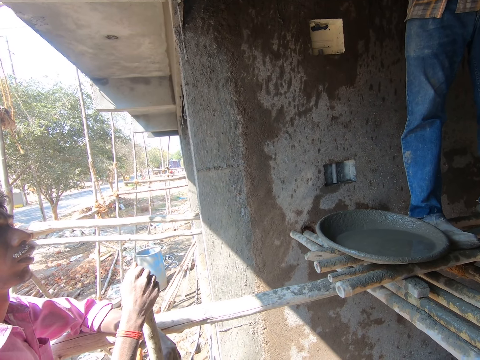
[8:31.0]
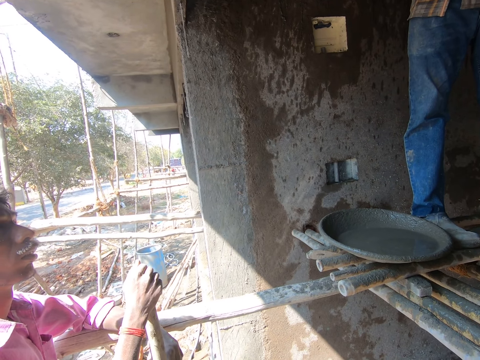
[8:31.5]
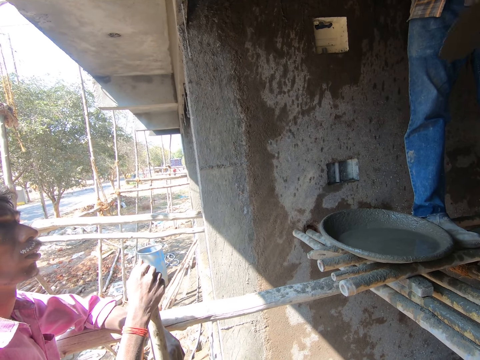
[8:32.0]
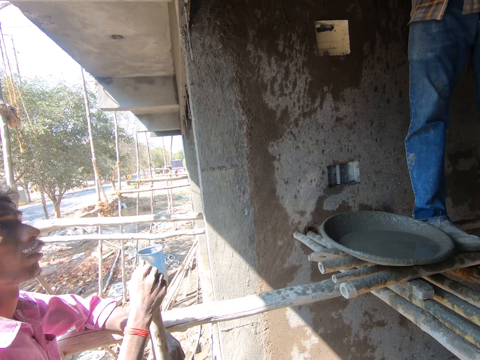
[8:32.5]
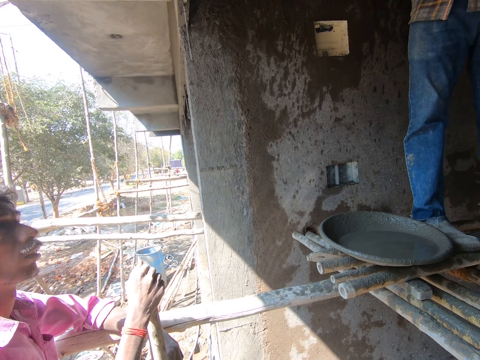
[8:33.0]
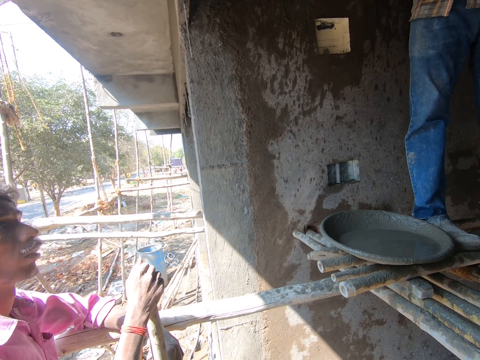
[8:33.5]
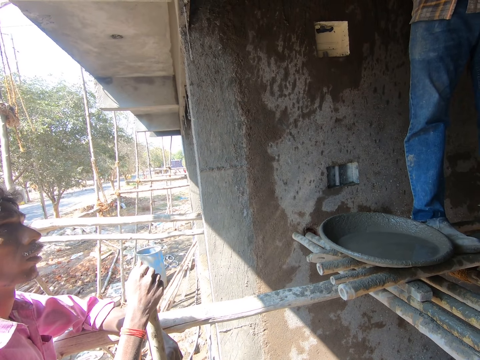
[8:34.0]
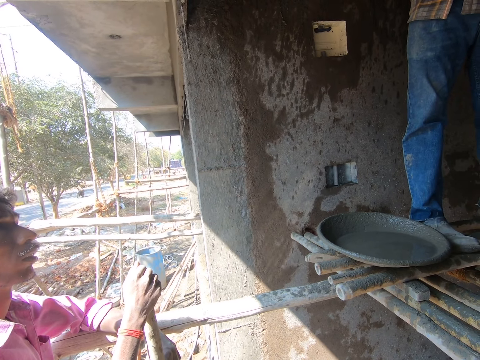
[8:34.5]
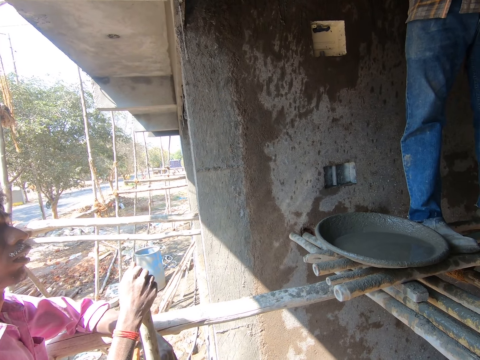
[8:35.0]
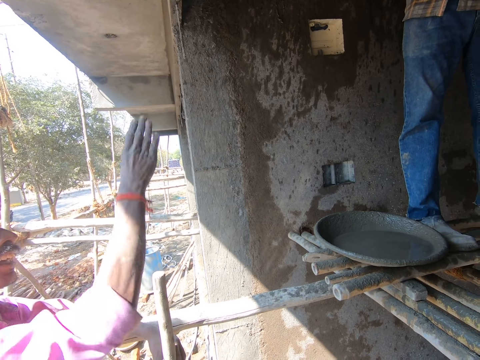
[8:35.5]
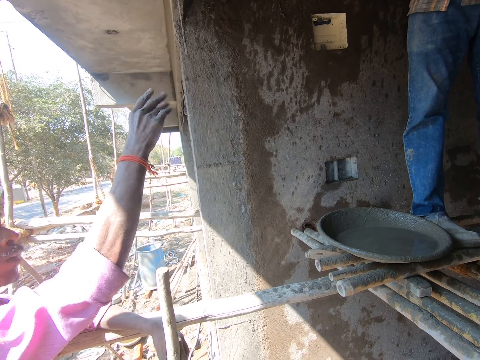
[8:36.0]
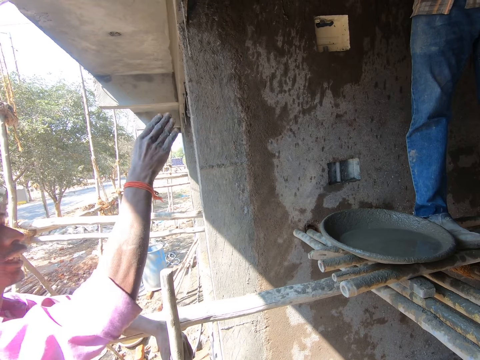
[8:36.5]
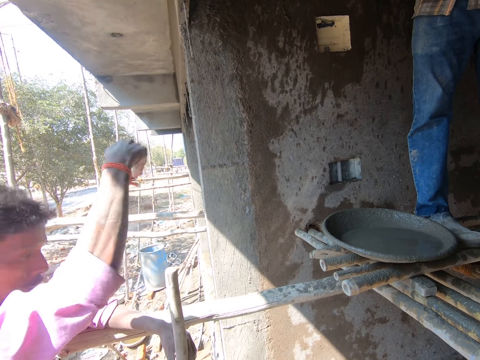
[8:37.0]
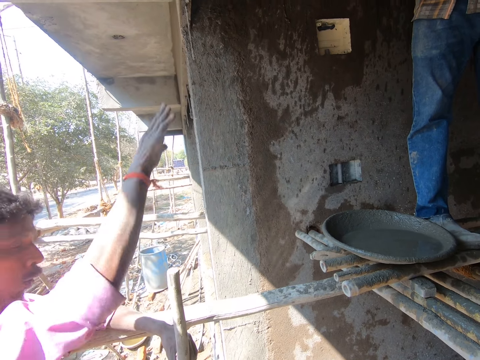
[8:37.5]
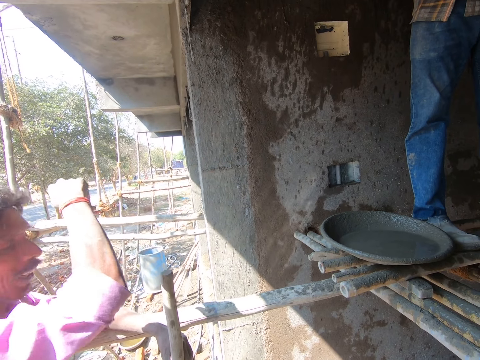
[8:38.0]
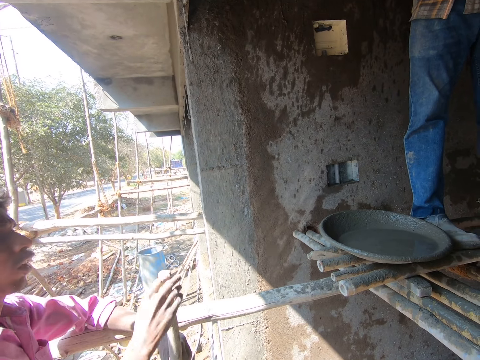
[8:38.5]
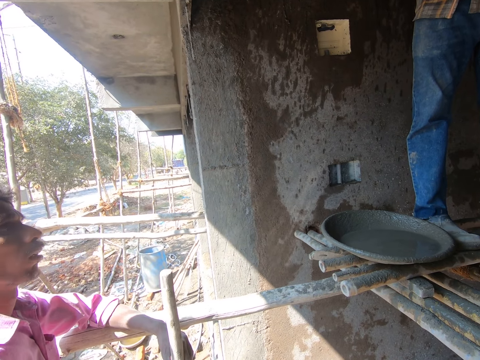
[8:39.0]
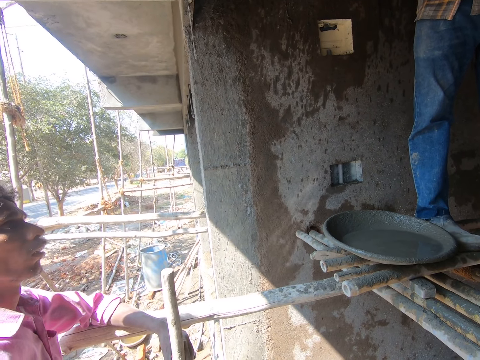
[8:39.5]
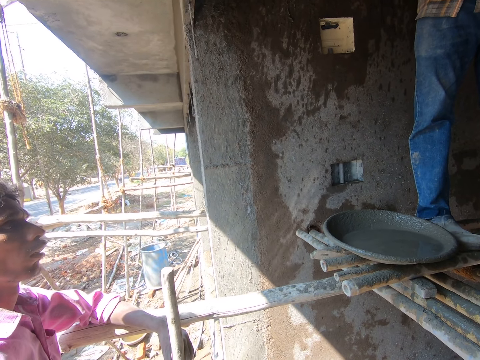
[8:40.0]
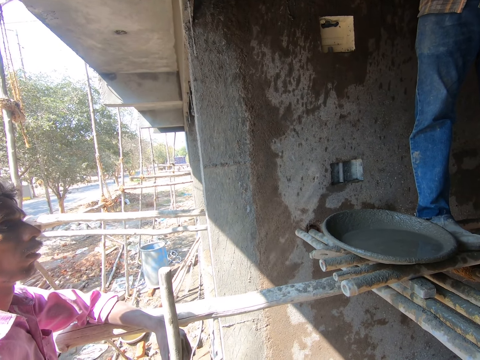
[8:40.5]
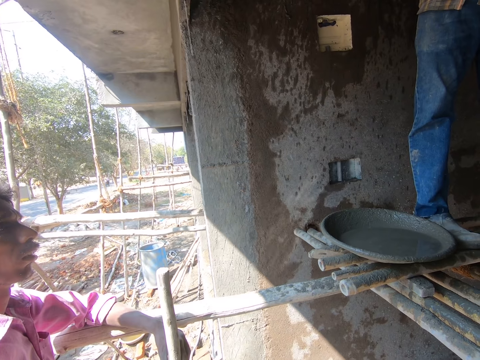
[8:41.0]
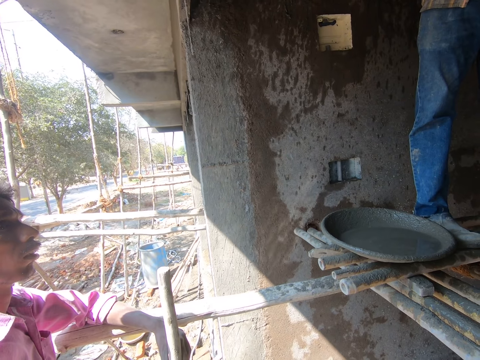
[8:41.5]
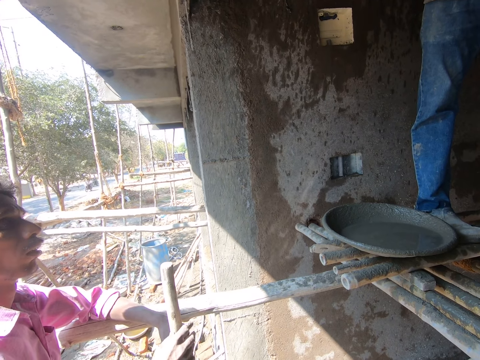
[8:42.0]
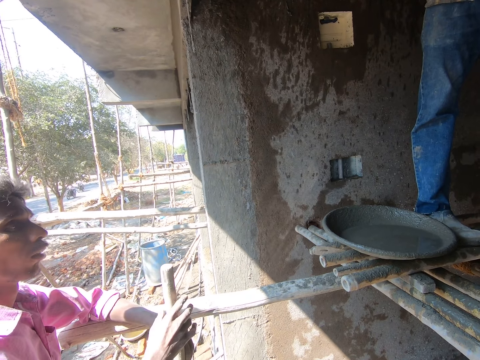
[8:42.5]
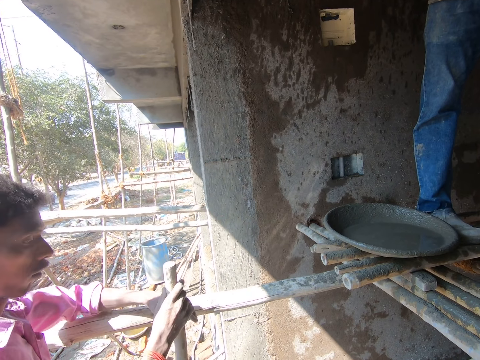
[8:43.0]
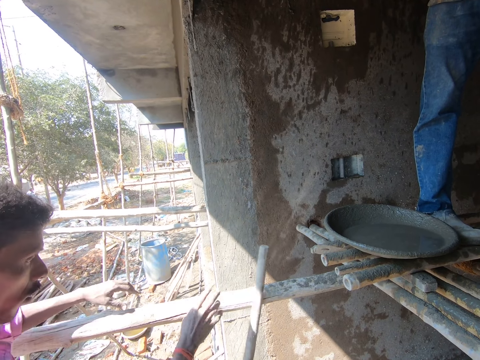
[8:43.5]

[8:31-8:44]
A man talks to another man. The first man points at the other man. The camera wearer looks at the first man.

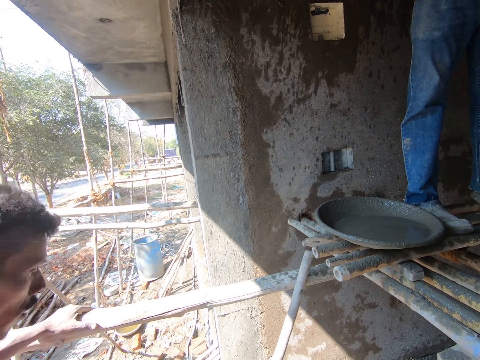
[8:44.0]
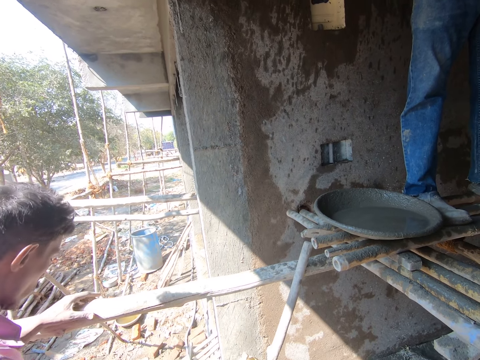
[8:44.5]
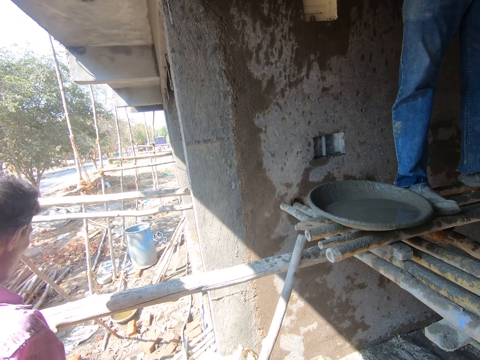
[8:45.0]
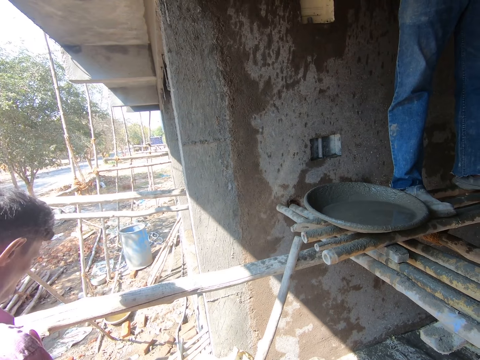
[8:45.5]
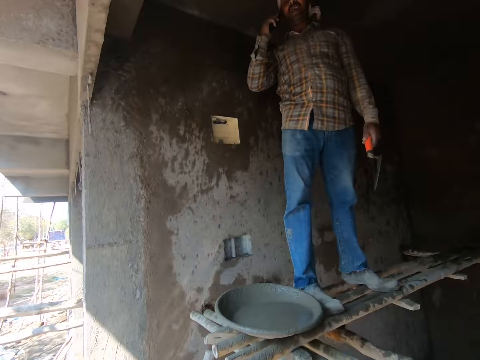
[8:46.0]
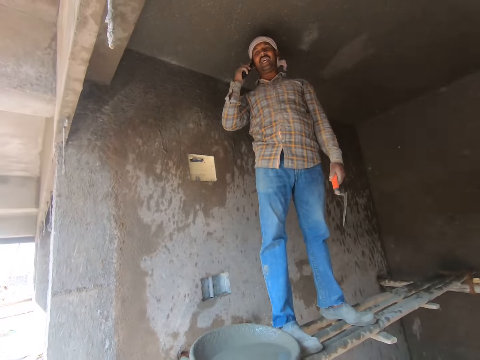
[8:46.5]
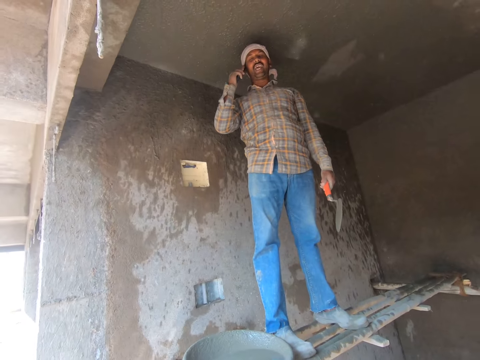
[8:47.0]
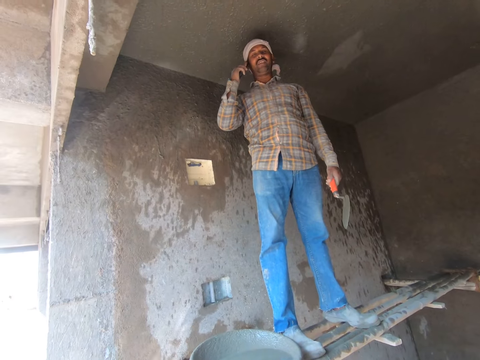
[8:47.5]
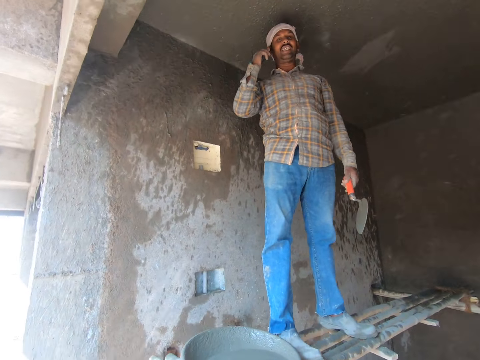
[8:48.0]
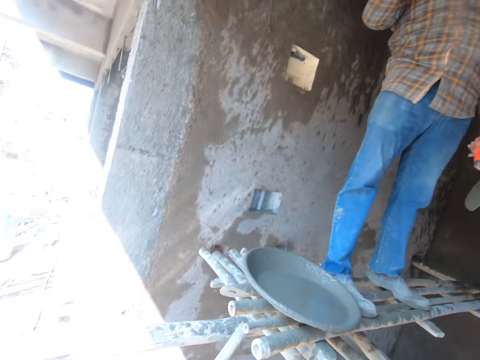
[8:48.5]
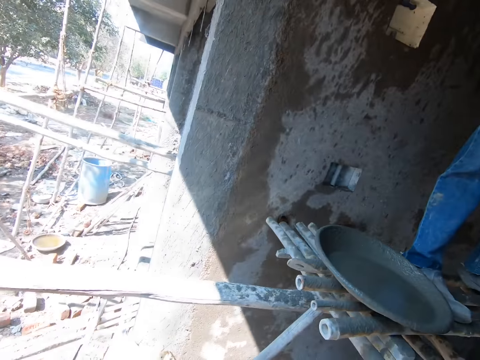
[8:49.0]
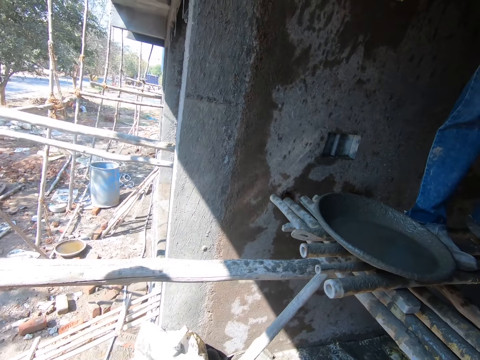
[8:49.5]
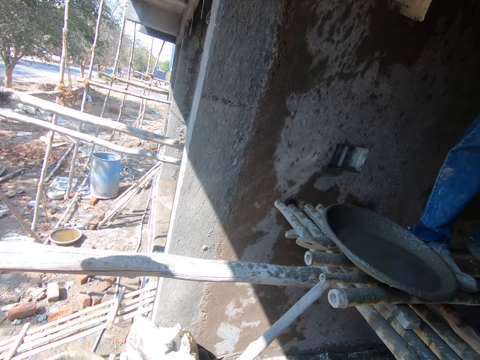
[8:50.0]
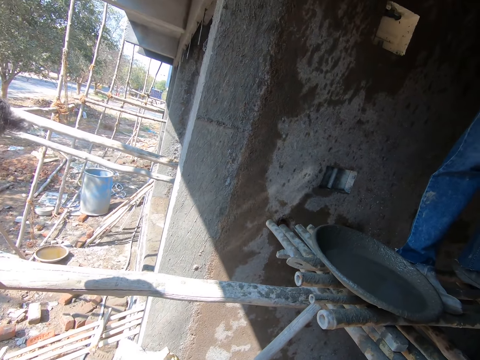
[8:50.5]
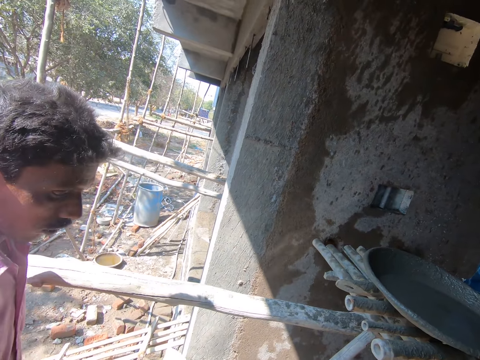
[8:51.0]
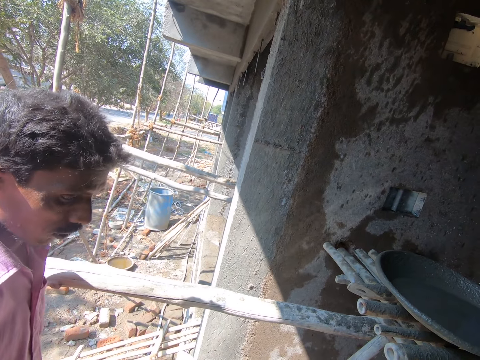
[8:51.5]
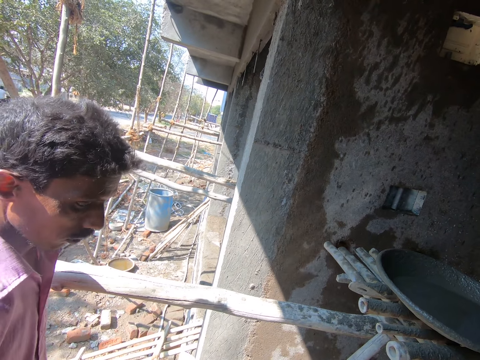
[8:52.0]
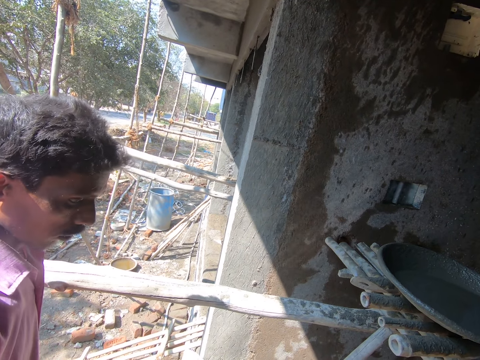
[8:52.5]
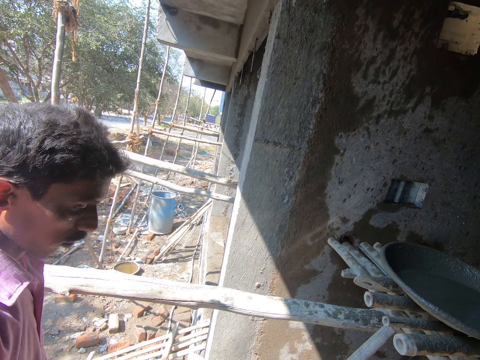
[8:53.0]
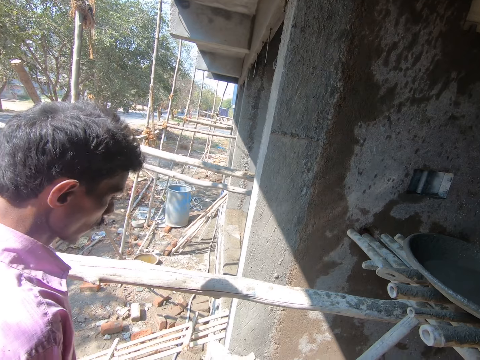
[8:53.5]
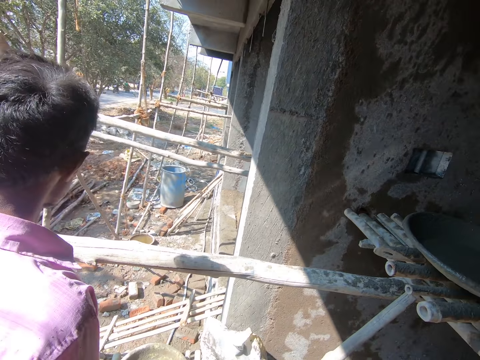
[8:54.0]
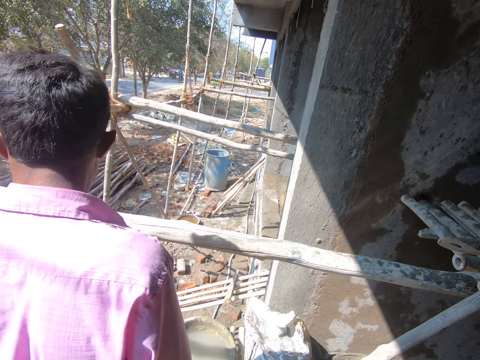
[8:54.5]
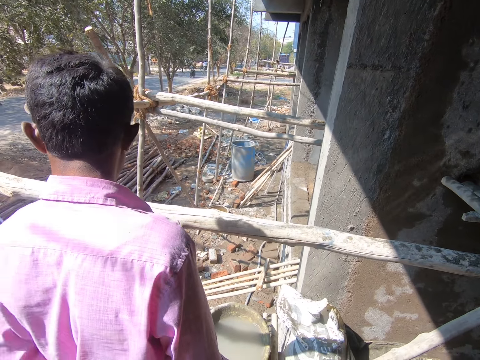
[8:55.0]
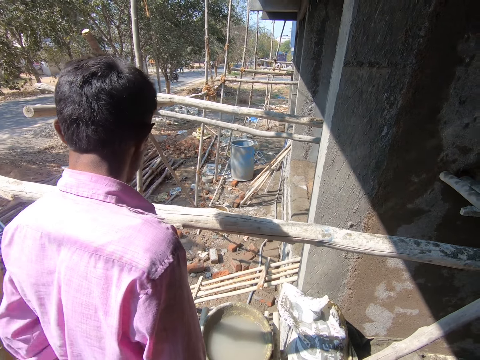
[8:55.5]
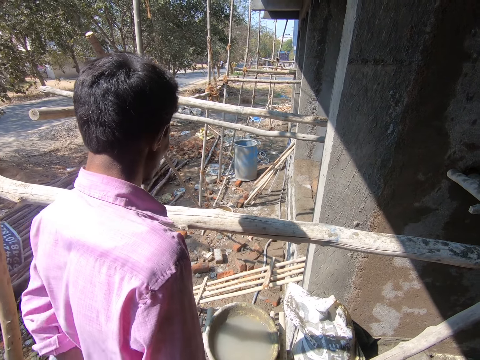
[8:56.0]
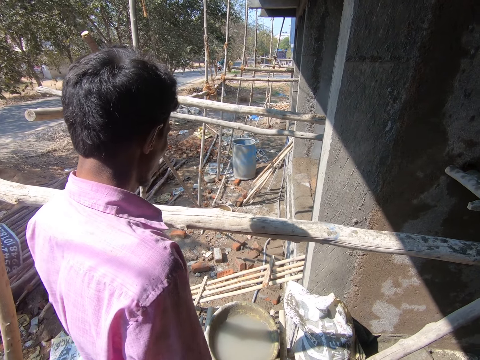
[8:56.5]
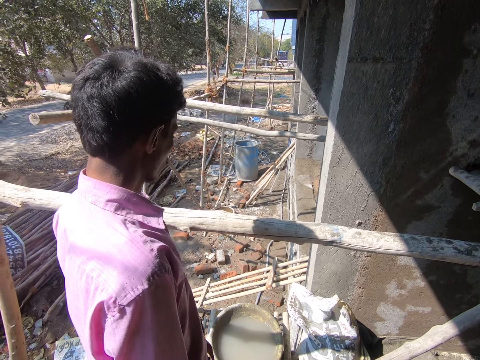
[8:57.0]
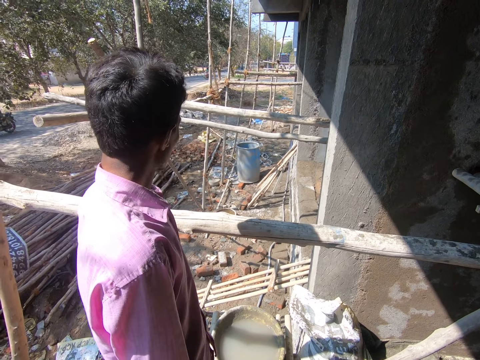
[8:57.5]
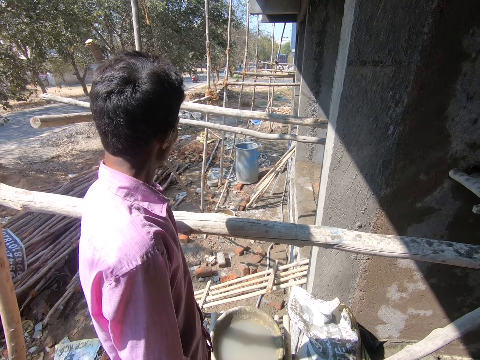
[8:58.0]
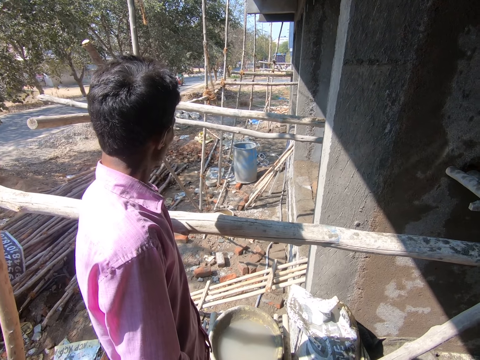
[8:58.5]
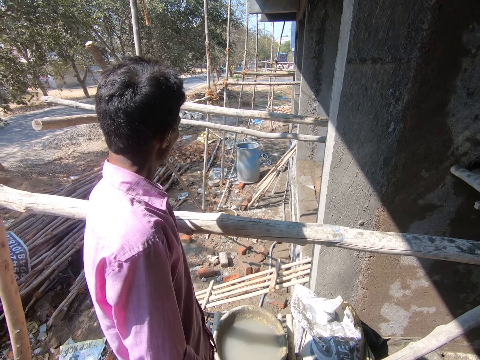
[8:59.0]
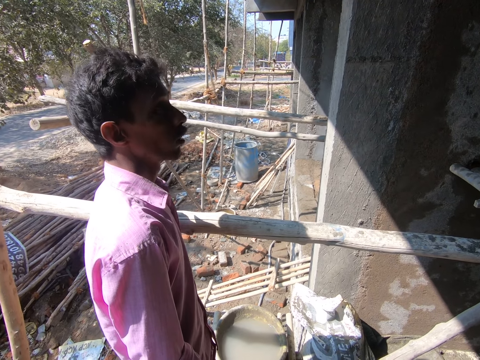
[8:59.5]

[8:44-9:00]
The camera wearer looks at a man talking on the phone. They look at another man.
